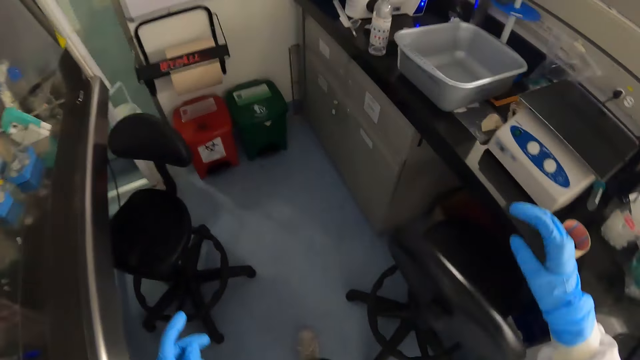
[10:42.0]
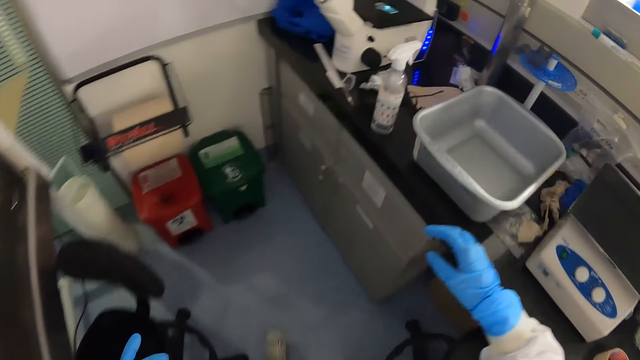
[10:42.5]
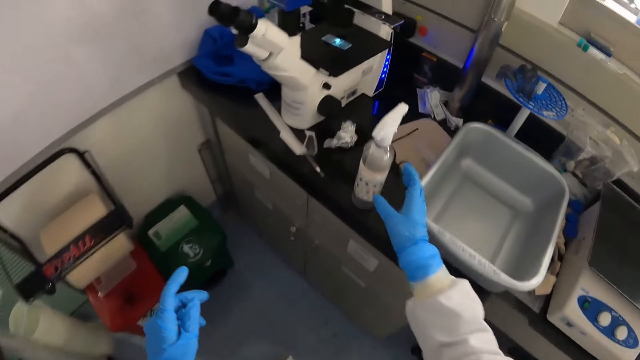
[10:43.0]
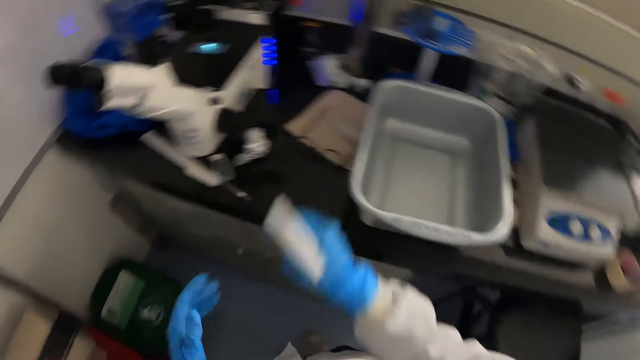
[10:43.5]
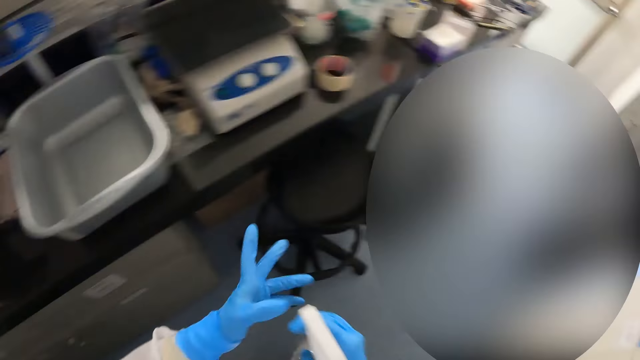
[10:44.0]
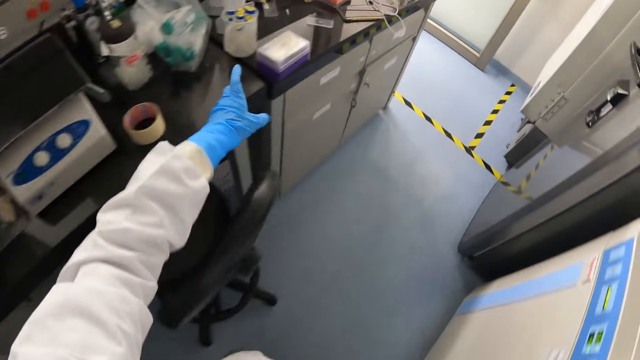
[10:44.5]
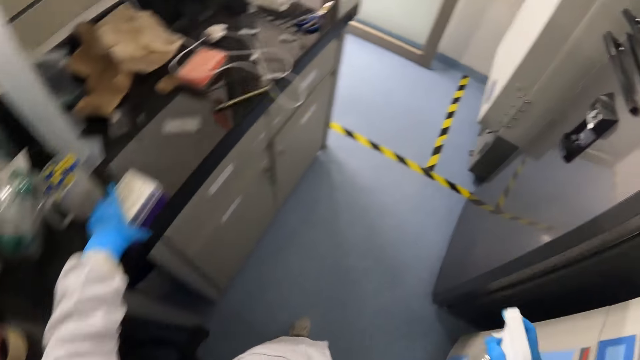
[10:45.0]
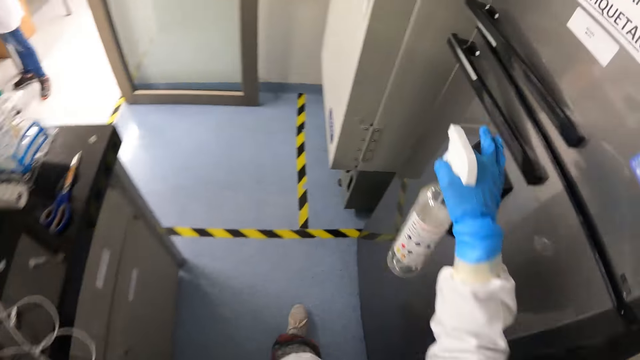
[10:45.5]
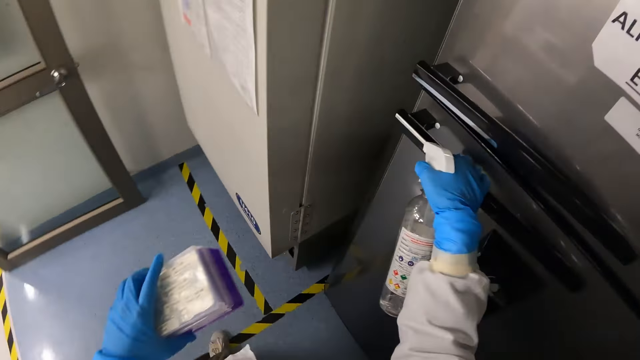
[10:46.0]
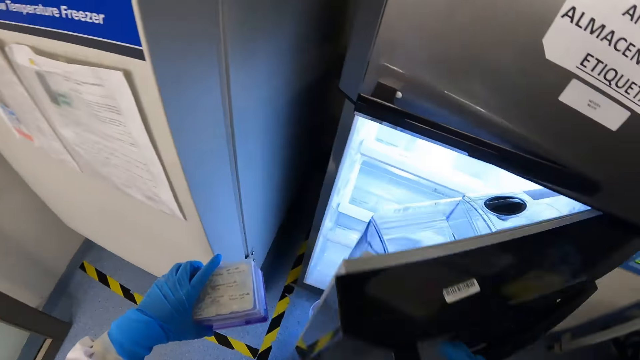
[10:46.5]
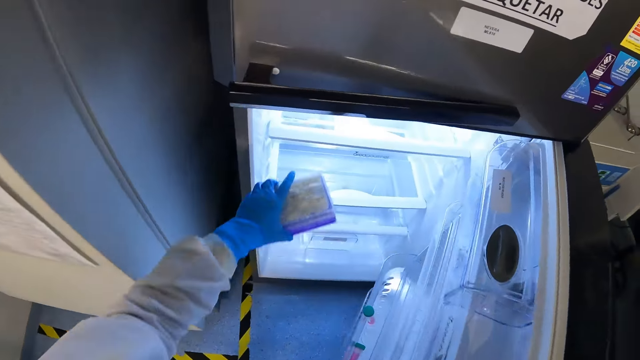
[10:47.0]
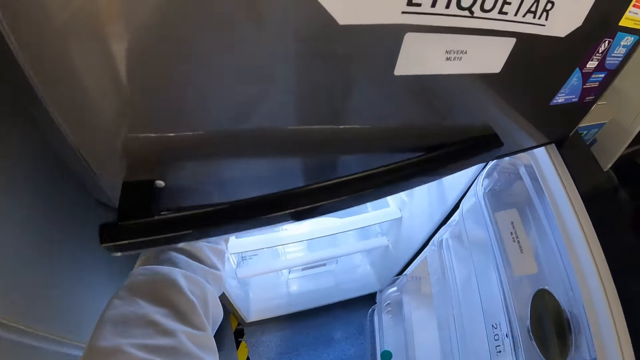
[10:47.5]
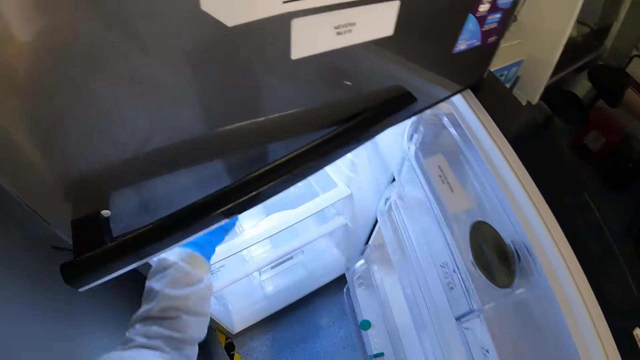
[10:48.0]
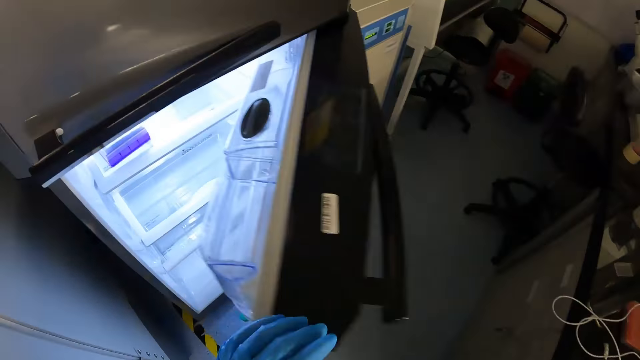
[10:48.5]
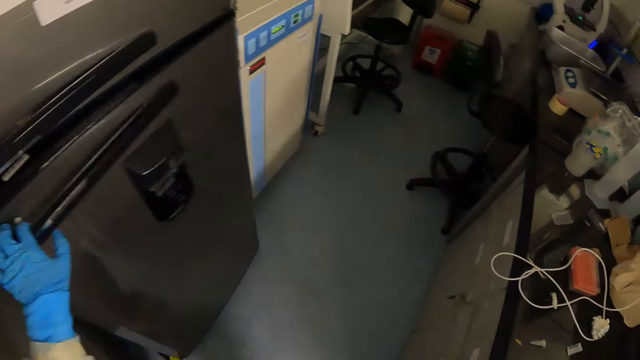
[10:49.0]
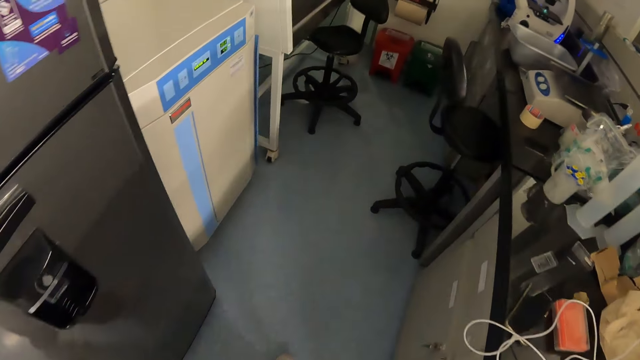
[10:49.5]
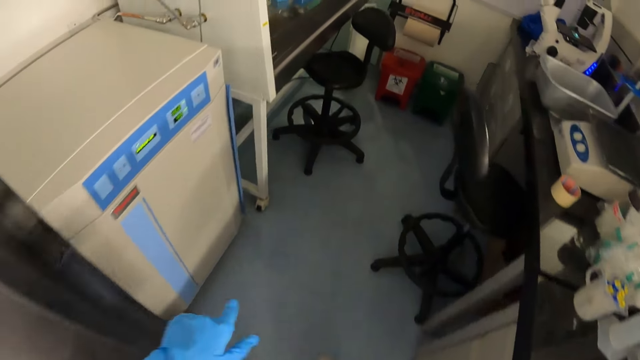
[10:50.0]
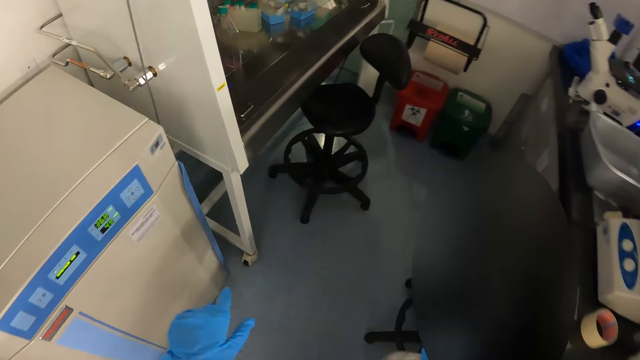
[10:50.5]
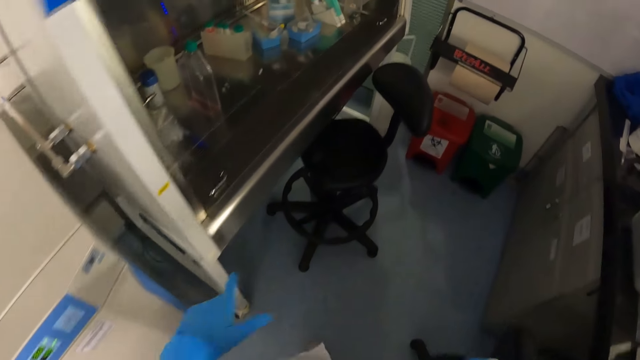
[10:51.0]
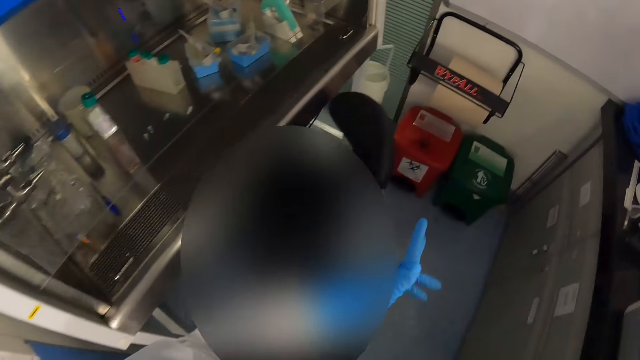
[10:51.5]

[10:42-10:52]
The camera wearer picks the bottle of sanitizer from the countertop with his right hand. He sprays his left palm with the bottle of sanitizer in his right hand. He picks a case from the countertop with his left hand. He opens a fridge with his right hand. He places the case in his left hand in the fridge. He closes the fridge with his left hand. He walks.

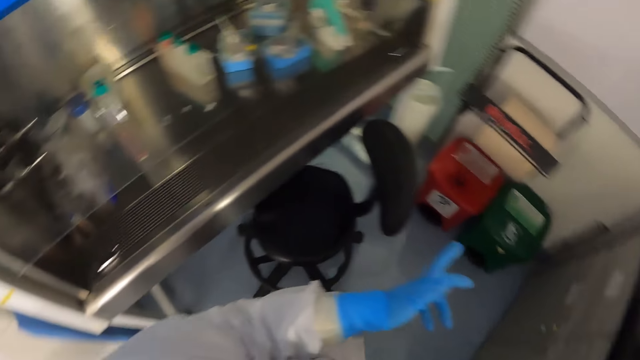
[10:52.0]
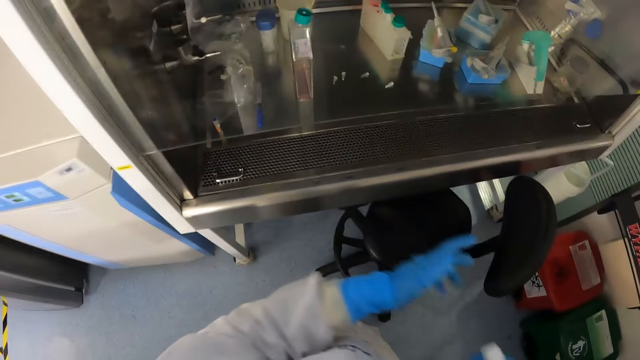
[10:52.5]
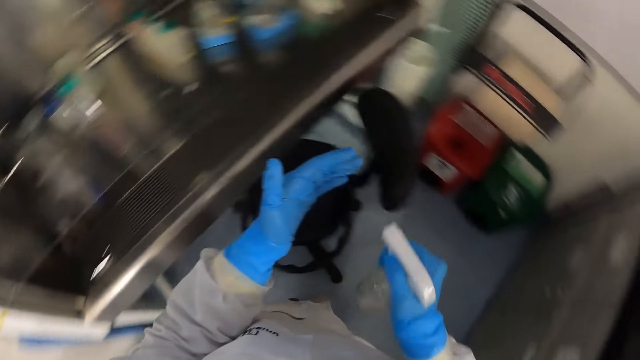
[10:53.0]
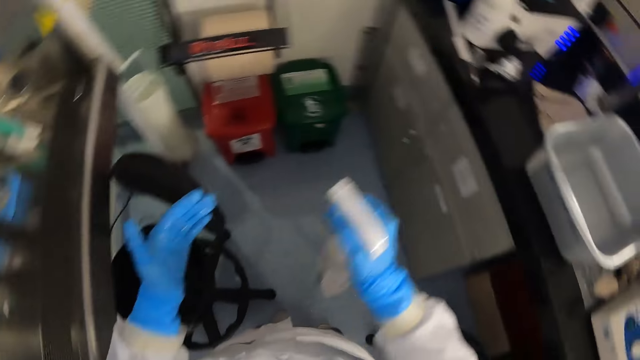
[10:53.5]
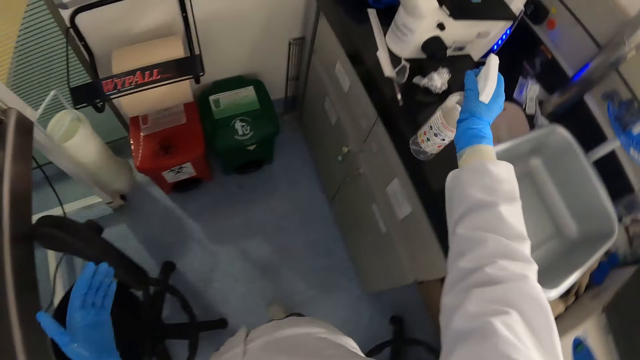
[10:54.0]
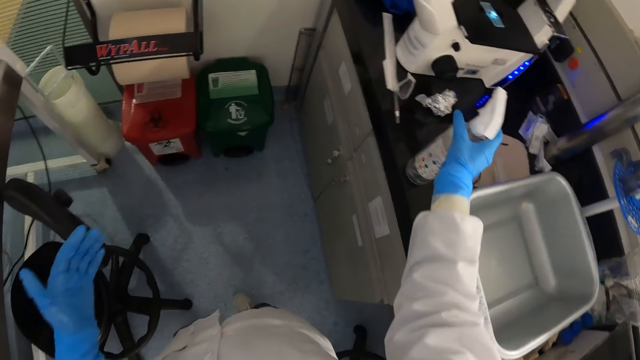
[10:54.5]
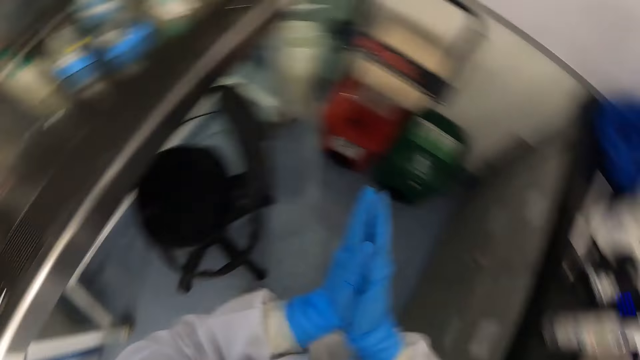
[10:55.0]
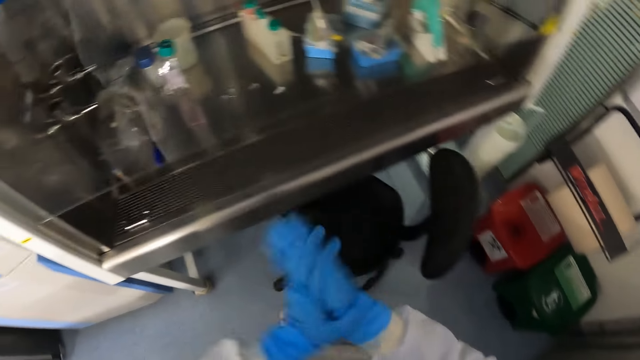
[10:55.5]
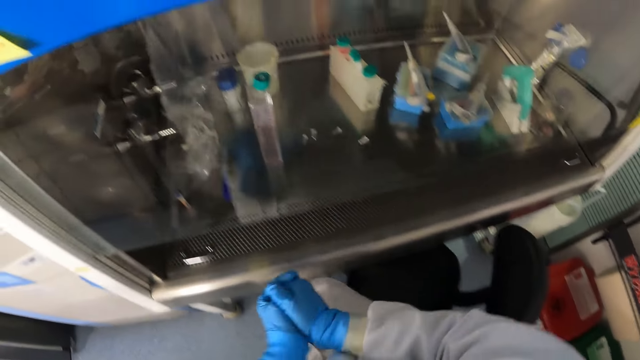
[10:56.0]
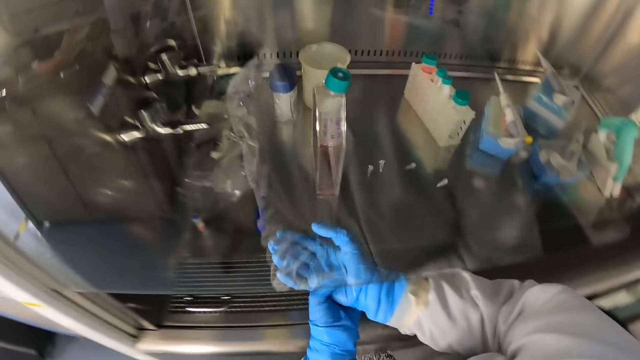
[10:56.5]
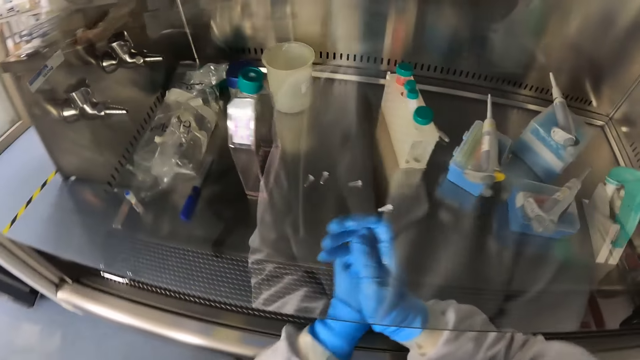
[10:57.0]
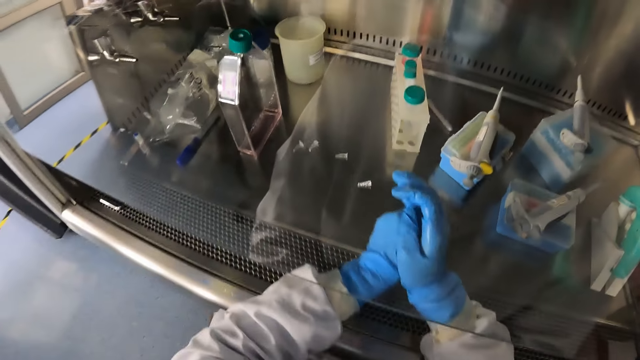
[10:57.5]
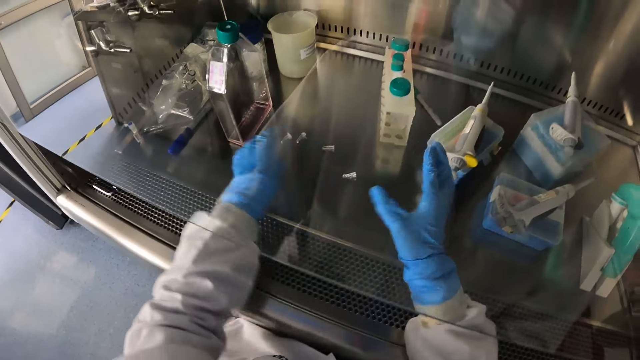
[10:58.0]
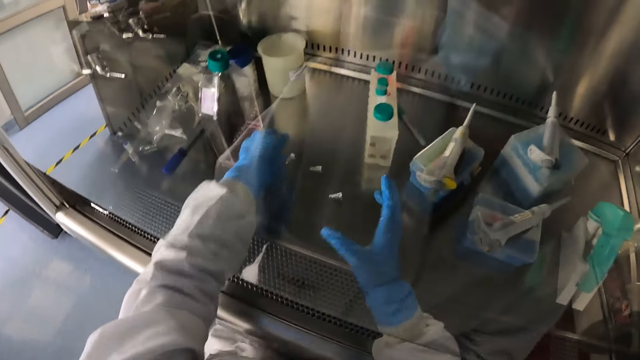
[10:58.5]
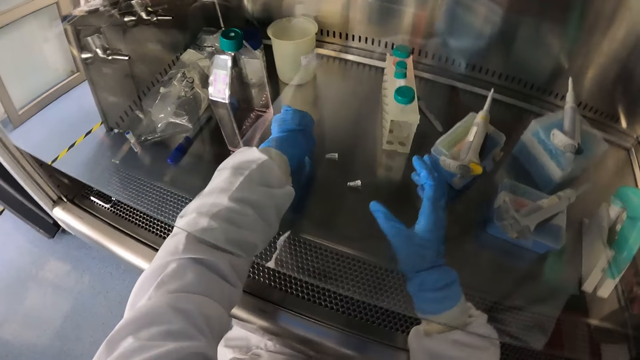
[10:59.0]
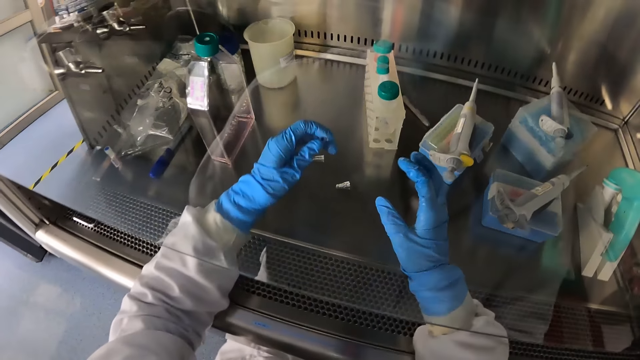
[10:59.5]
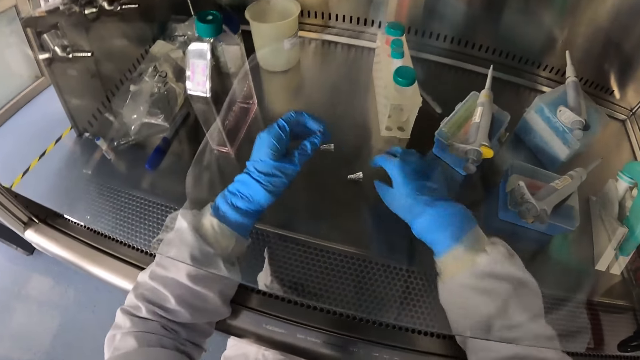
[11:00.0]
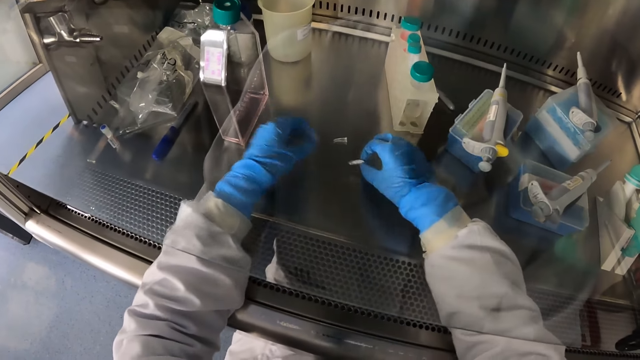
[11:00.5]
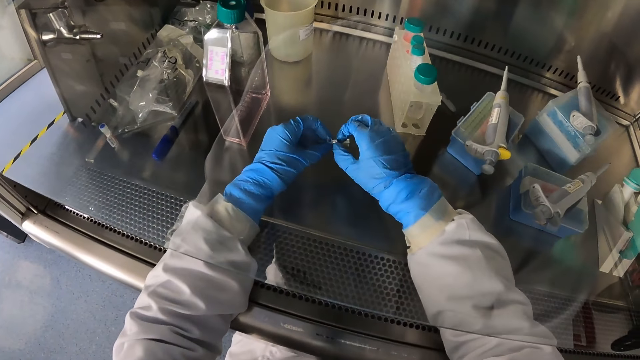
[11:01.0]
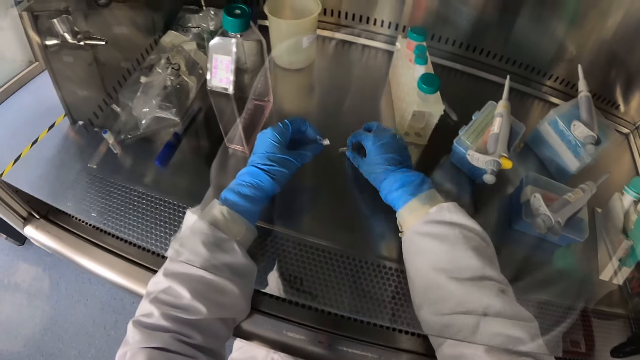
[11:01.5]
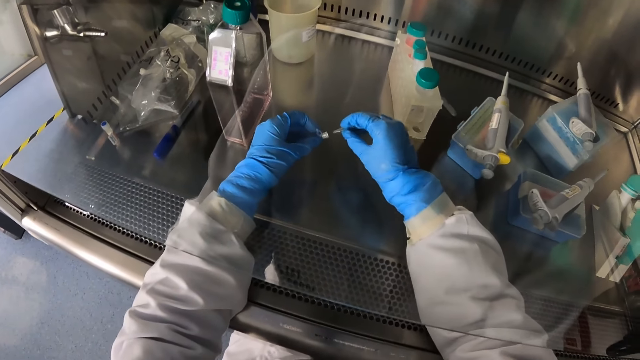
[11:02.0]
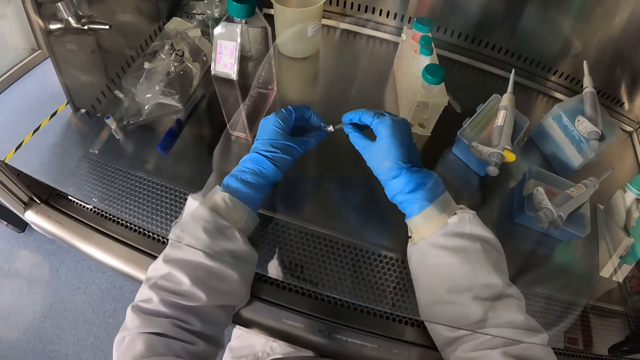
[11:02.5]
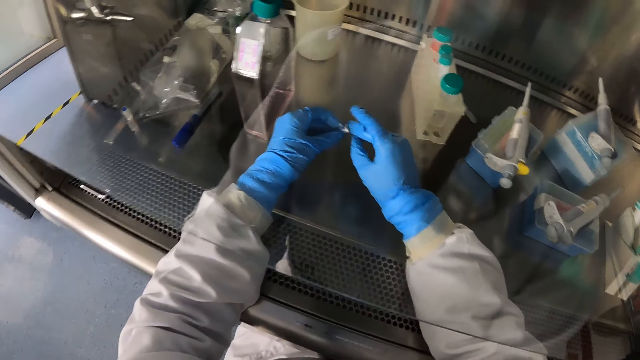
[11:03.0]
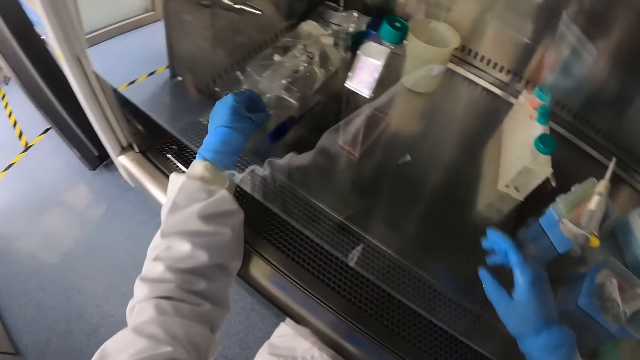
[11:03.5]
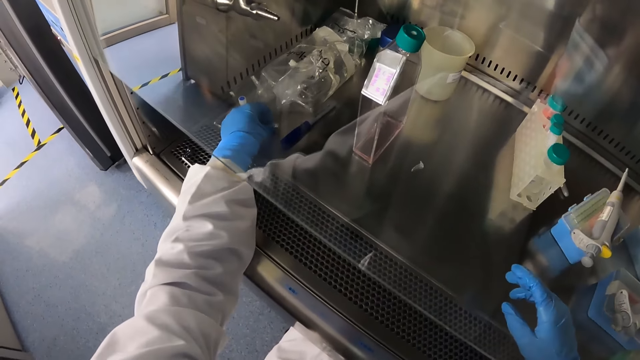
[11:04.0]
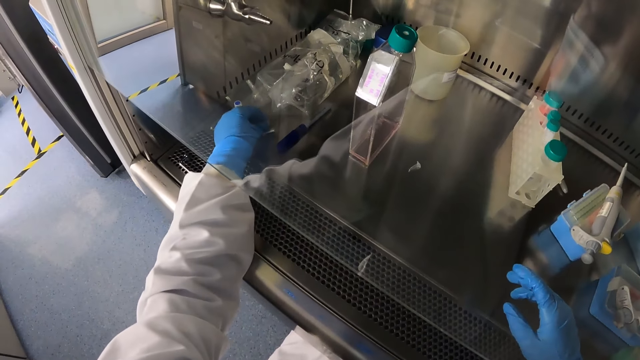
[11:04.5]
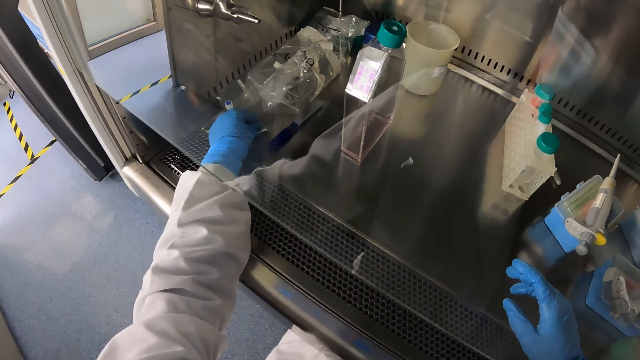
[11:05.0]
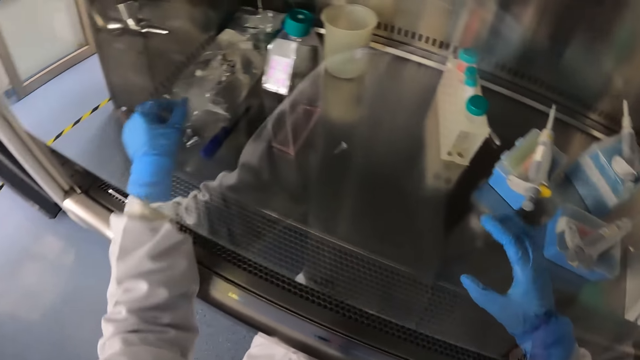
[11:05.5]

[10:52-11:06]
The camera wearer sprays his left palm with the bottle of sanitizer in his right hand. He places the bottle of sanitizer in his right hand on the countertop. He rubs his hands together. He picks a vial from the testing area with his left hand. He picks a vial from the testing area with his right hand. He passes the vial in his right hand to his left hand. He picks a vial from the testing area with his right hand. He inserts the vial in his right hand into the vial in his left hand. He places the vial in his left hand in the testing area.
